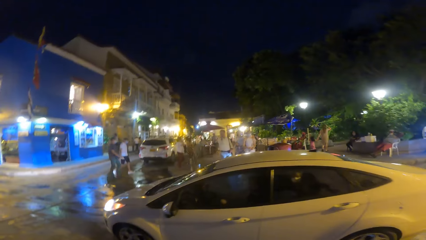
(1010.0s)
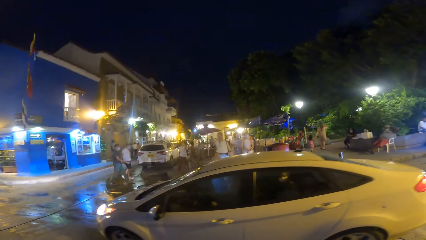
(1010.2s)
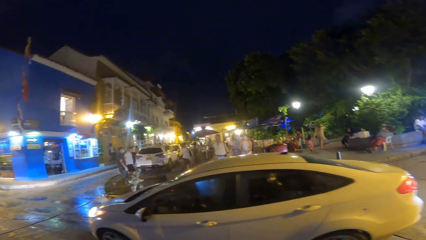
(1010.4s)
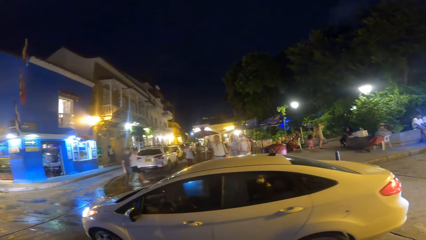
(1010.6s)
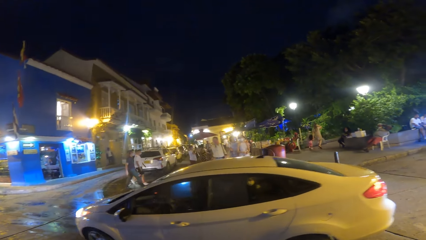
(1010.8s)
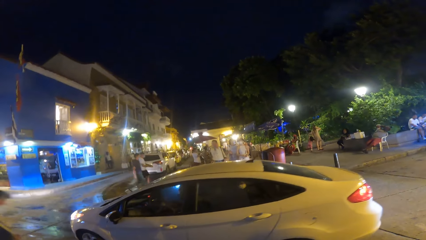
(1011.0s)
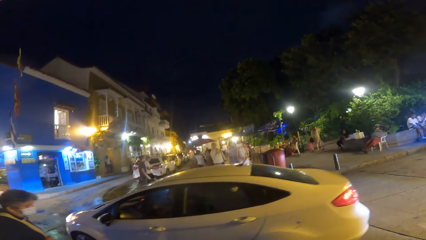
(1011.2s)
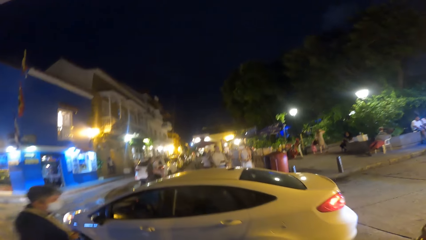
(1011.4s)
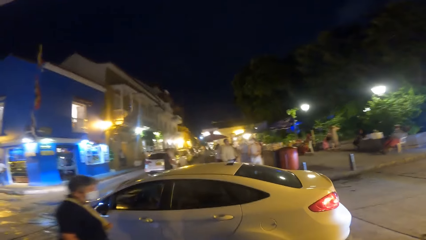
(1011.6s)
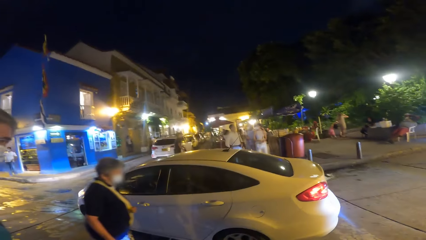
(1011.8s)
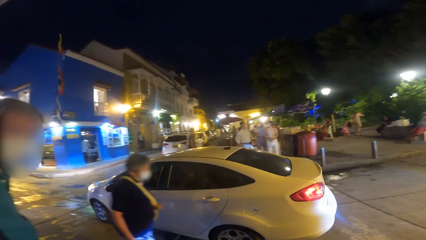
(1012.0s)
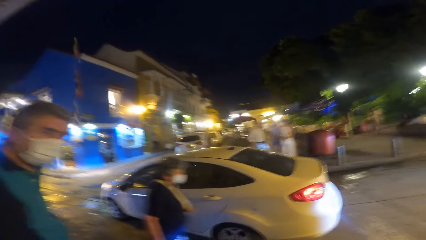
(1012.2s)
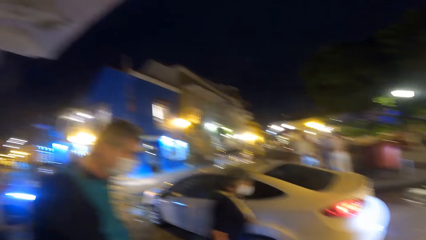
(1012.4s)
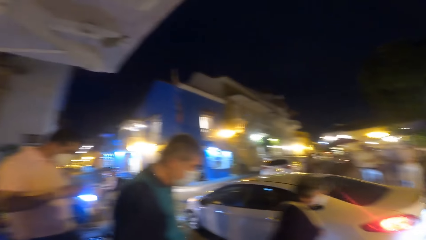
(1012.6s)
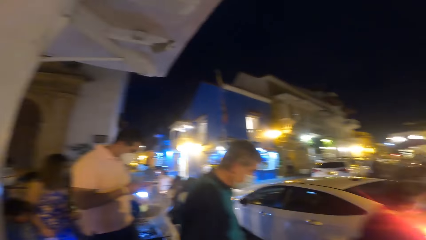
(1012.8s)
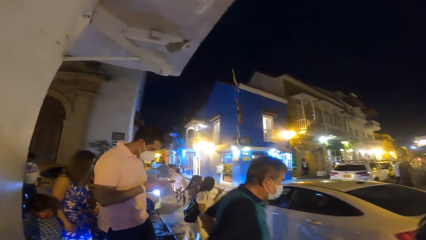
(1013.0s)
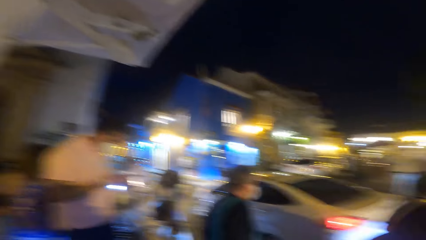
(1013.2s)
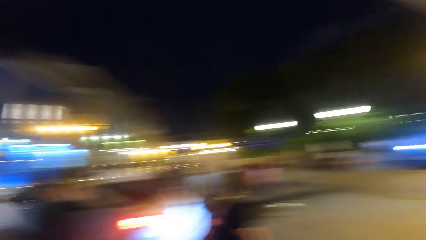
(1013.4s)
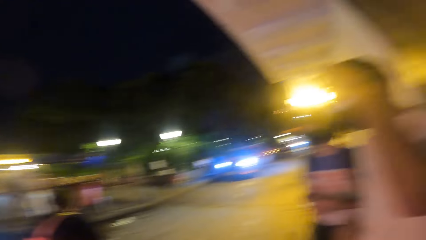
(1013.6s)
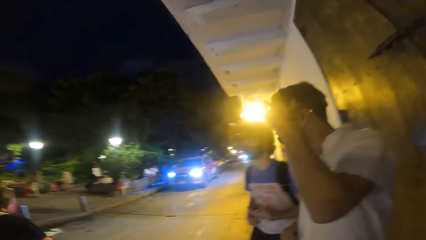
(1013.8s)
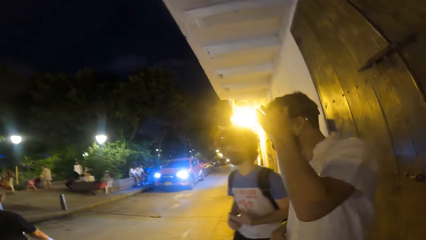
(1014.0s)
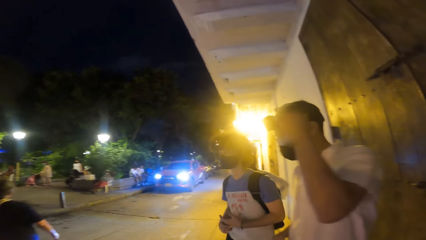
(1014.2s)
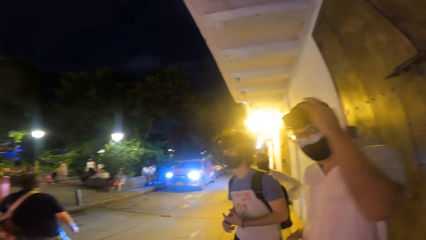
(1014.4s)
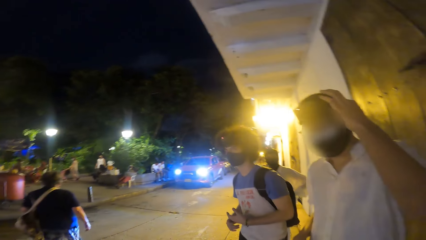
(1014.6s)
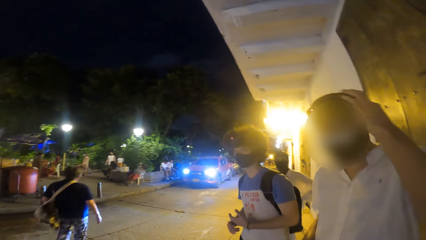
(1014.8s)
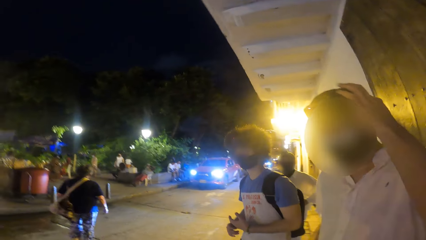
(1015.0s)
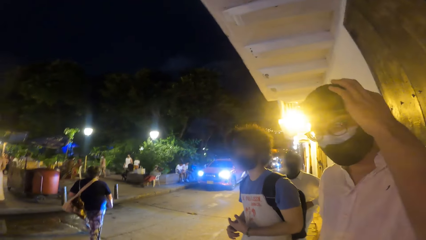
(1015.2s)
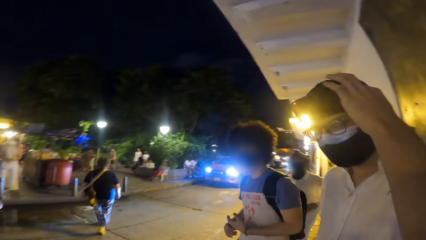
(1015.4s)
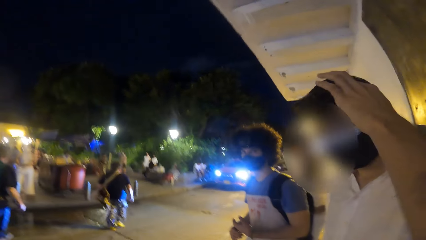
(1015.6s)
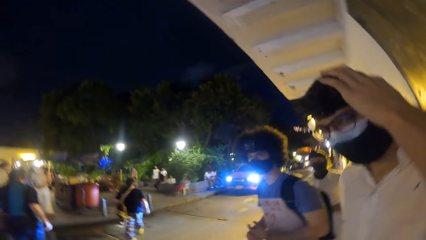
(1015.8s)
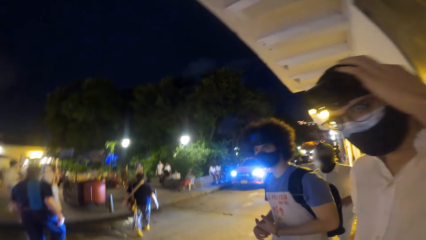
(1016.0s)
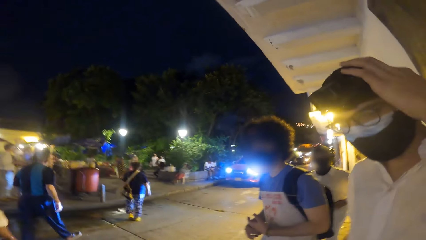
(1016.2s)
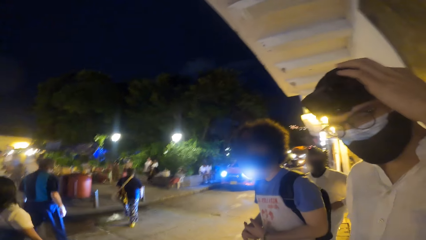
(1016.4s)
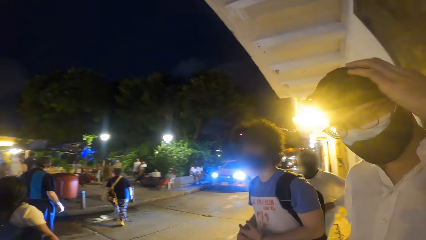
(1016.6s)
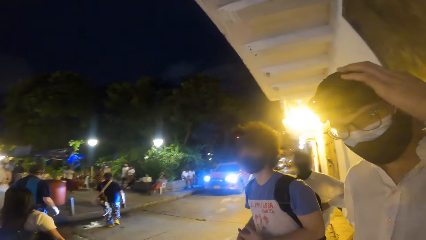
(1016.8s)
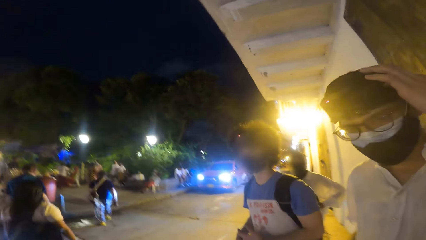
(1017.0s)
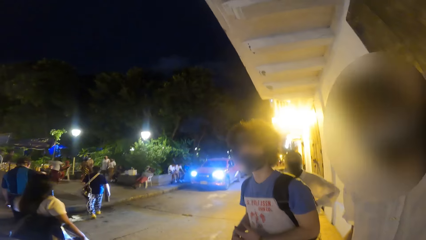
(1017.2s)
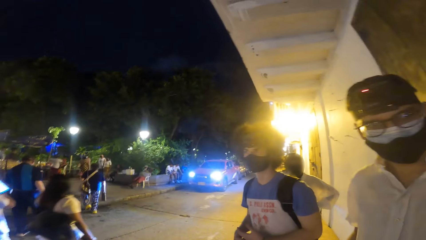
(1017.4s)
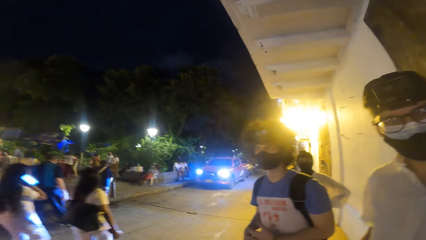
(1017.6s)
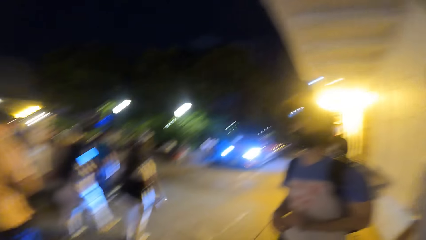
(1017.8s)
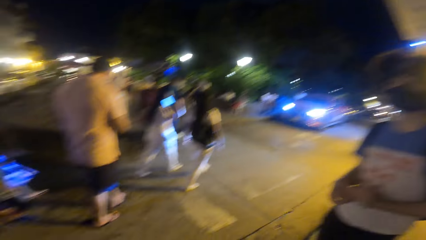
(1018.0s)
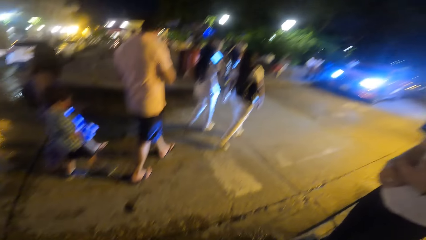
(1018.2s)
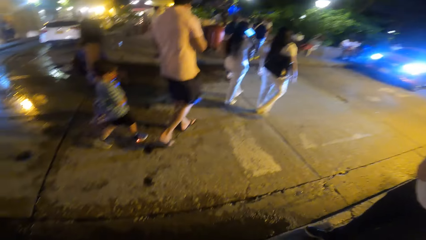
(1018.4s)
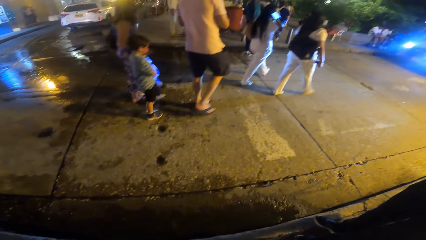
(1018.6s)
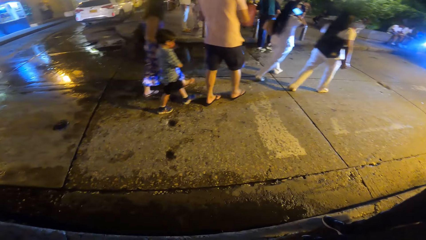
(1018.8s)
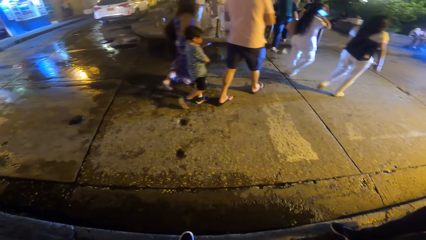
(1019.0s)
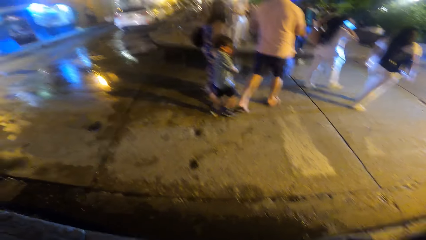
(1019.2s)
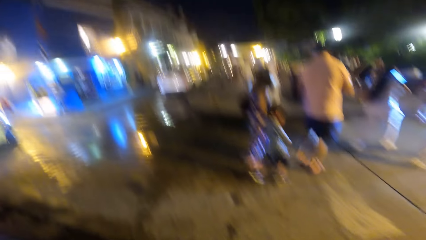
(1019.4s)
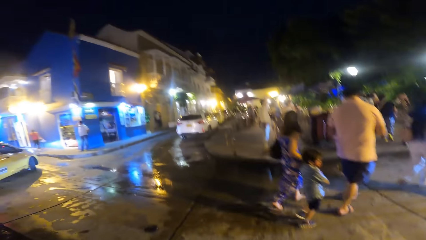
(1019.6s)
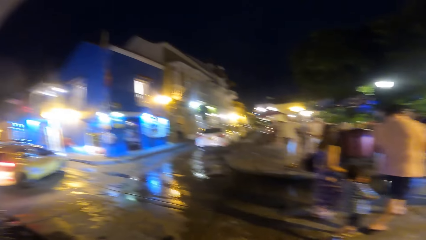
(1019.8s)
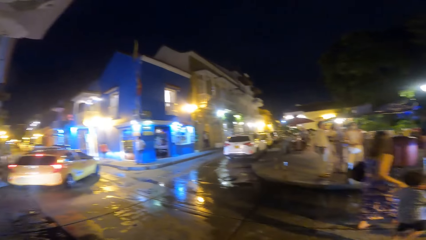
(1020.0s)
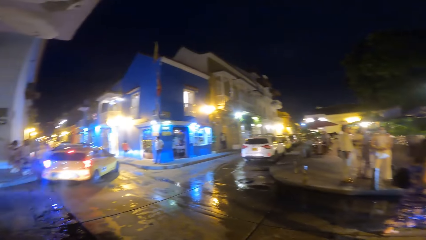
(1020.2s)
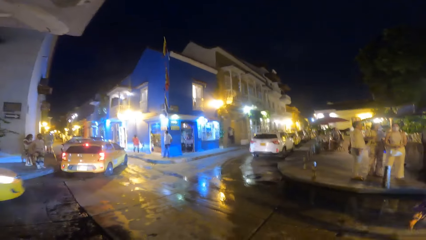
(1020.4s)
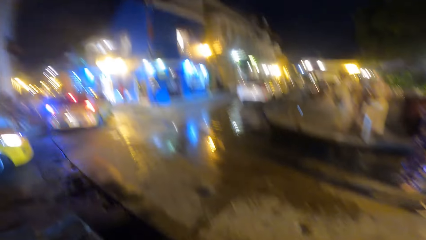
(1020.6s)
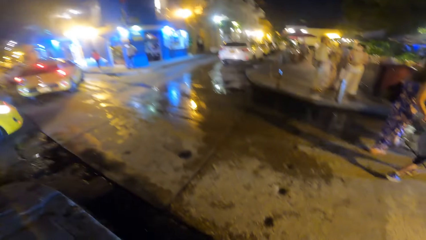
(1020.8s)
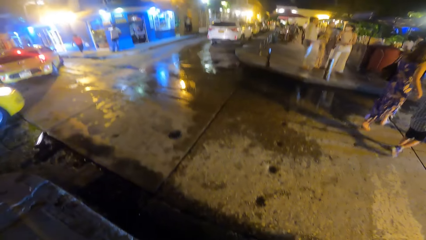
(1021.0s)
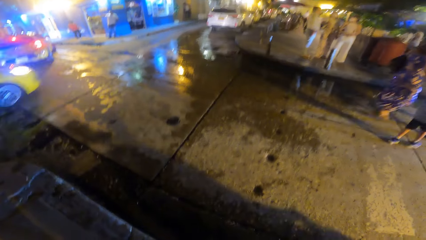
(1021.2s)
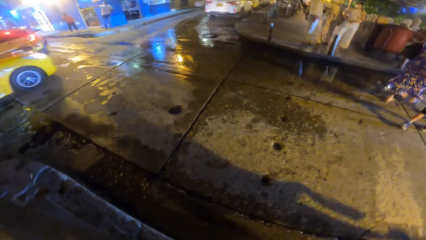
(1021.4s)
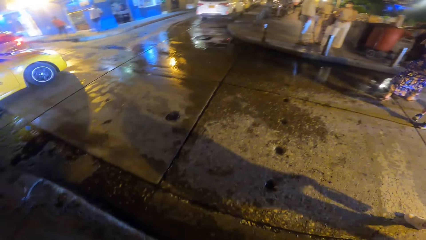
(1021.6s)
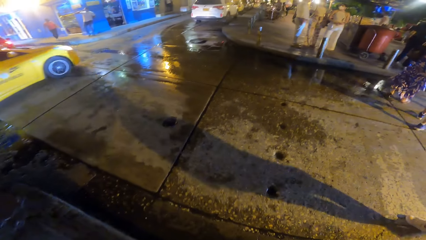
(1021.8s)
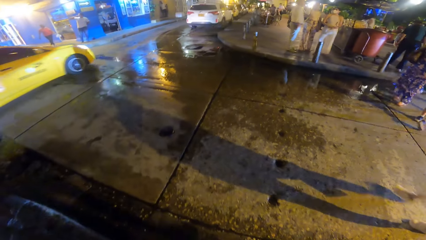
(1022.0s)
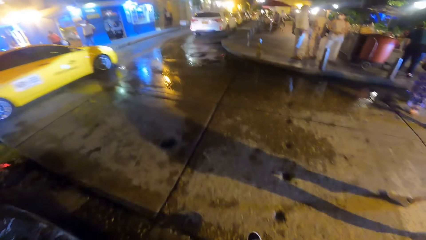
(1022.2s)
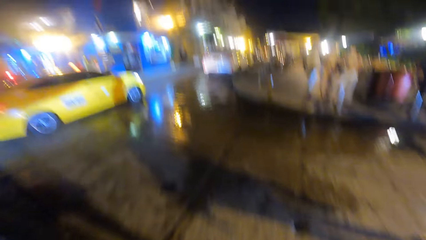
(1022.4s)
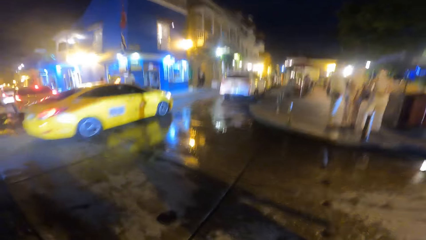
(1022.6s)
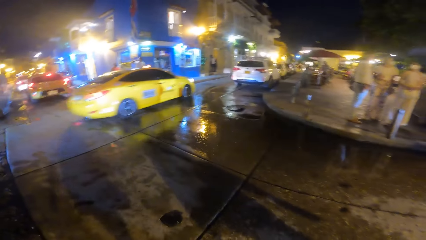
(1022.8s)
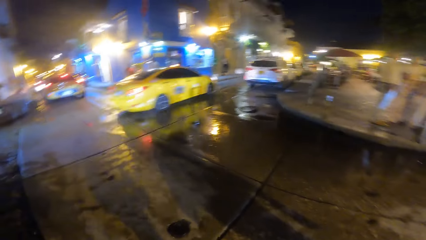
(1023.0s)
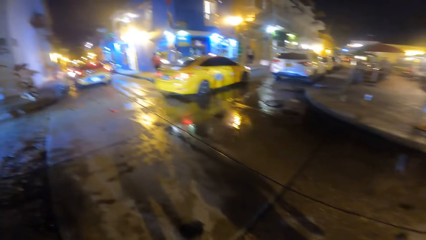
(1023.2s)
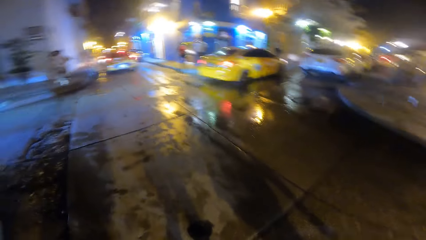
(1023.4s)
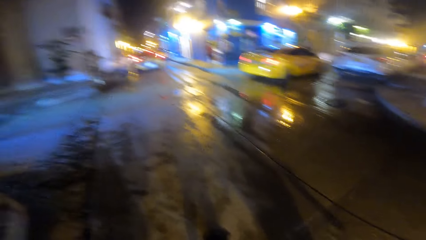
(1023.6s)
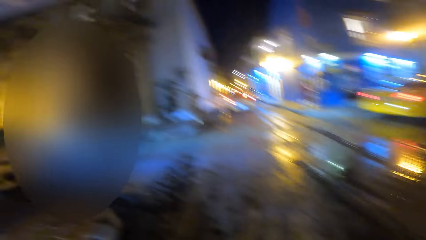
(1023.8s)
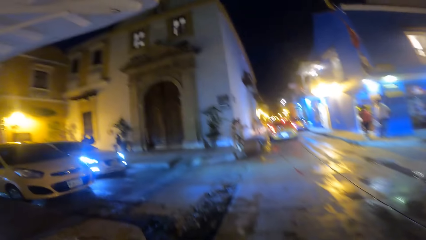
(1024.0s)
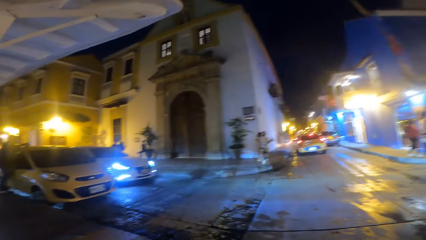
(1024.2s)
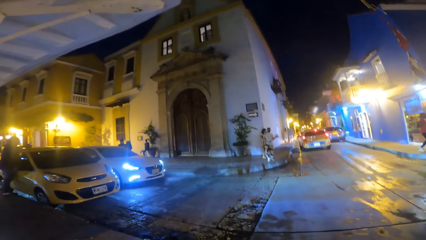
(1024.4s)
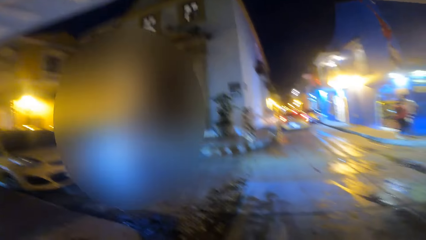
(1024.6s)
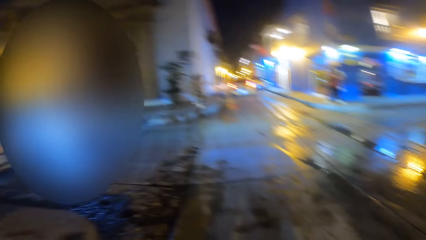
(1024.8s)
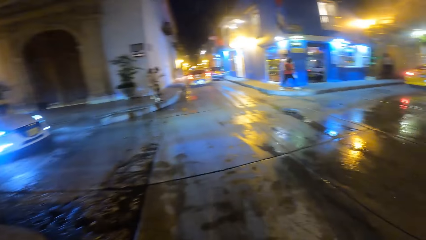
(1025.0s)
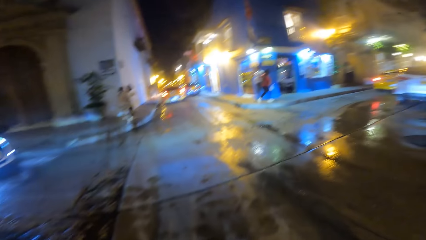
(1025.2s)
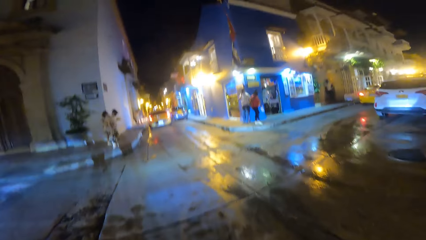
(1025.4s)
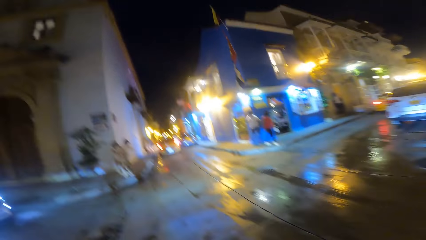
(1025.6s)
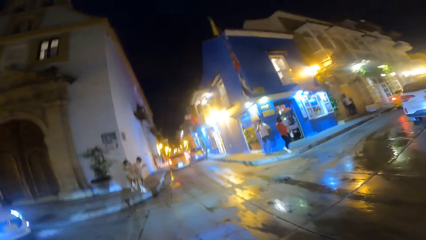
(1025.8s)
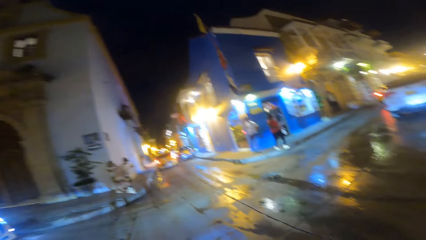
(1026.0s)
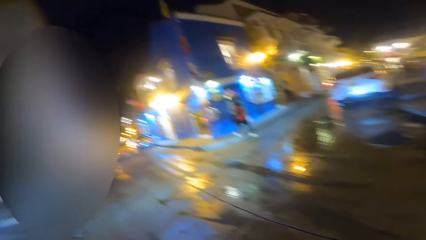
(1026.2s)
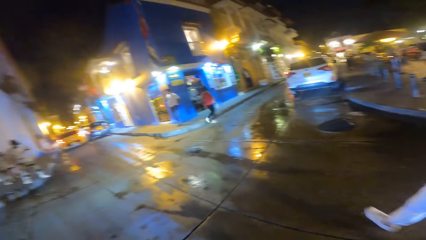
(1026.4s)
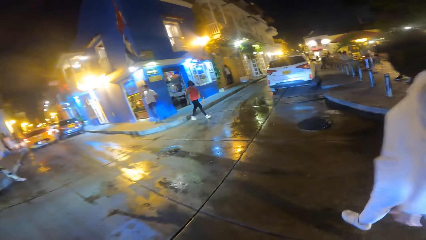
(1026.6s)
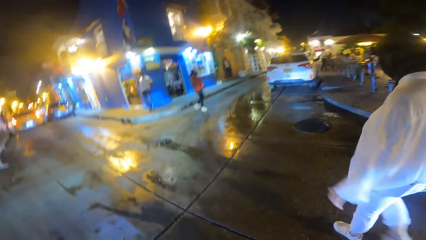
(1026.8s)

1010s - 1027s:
The camera wearer walks in the street.
